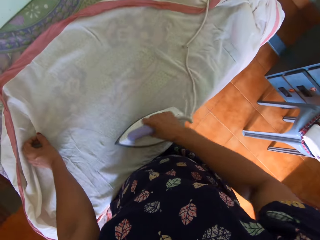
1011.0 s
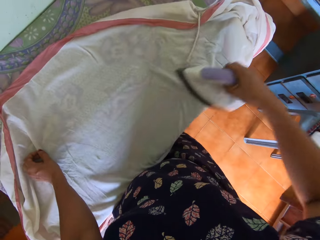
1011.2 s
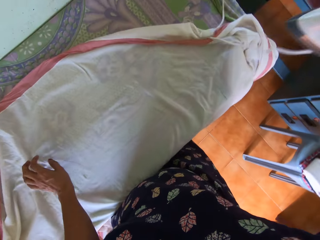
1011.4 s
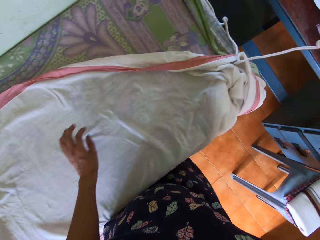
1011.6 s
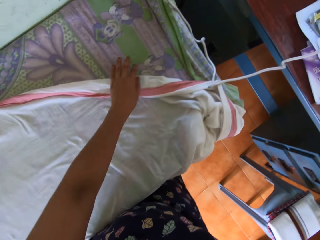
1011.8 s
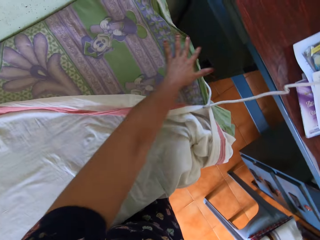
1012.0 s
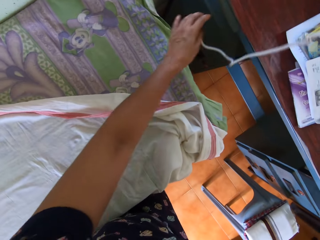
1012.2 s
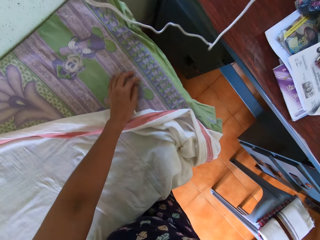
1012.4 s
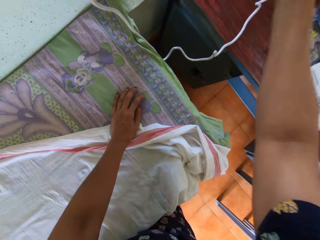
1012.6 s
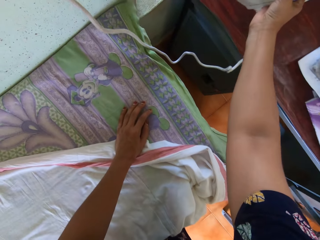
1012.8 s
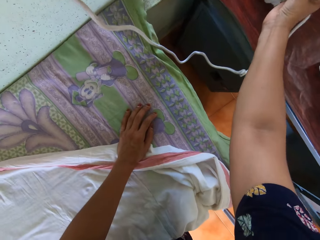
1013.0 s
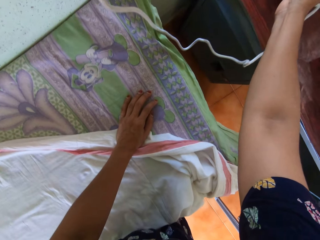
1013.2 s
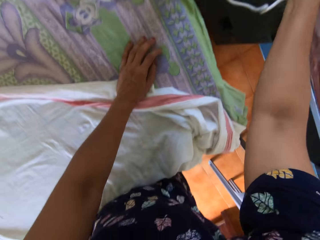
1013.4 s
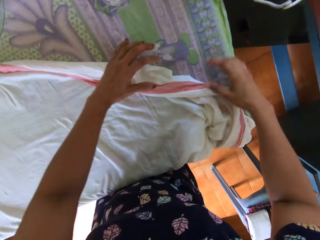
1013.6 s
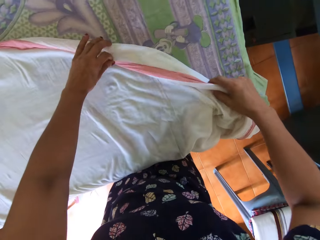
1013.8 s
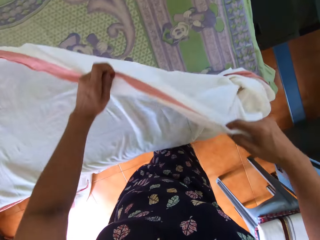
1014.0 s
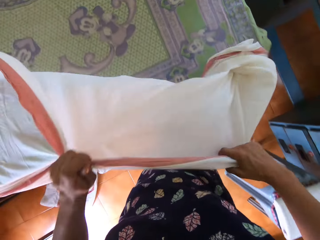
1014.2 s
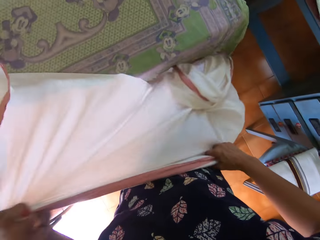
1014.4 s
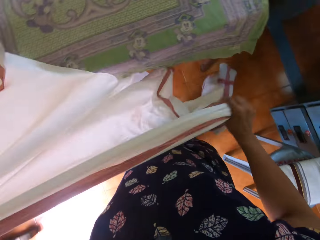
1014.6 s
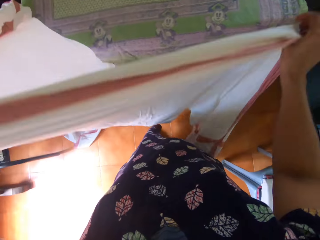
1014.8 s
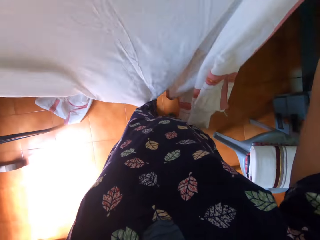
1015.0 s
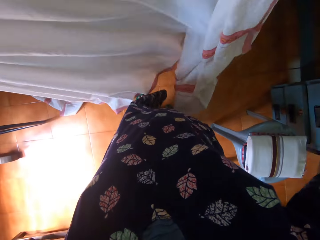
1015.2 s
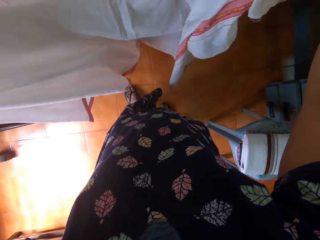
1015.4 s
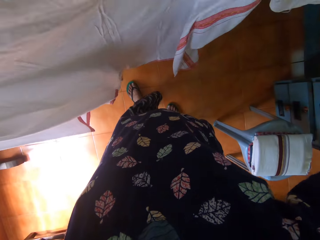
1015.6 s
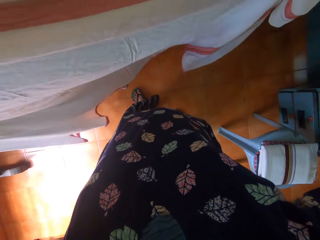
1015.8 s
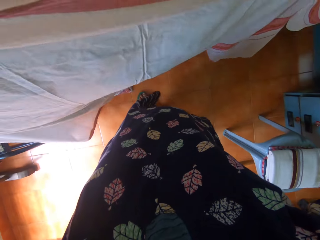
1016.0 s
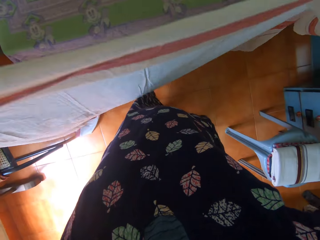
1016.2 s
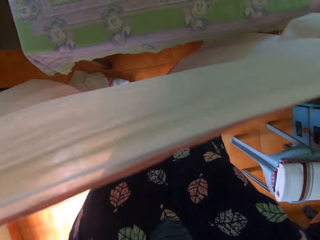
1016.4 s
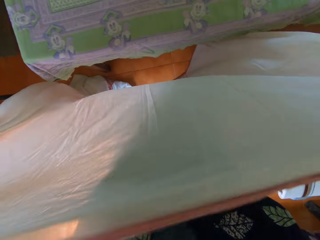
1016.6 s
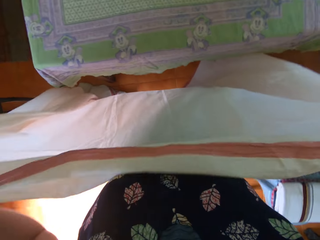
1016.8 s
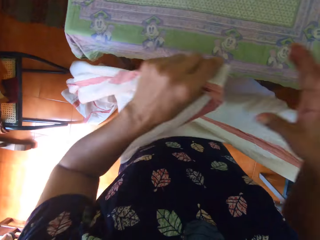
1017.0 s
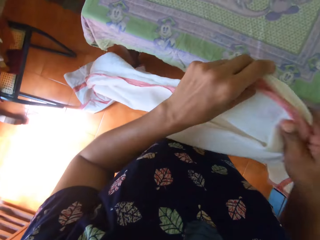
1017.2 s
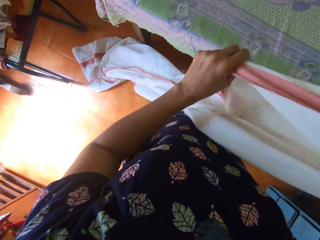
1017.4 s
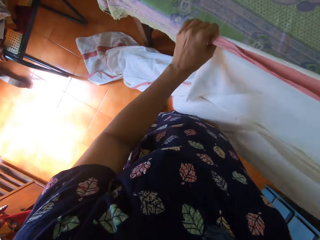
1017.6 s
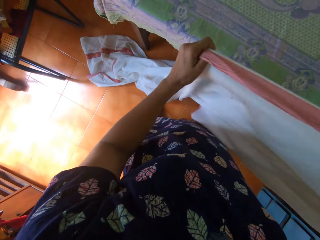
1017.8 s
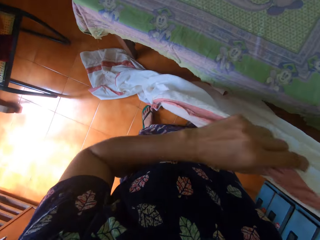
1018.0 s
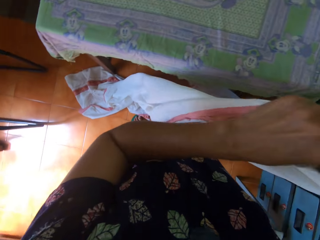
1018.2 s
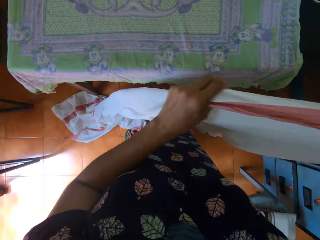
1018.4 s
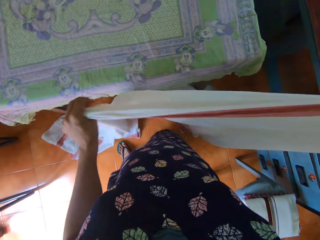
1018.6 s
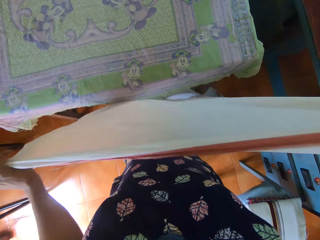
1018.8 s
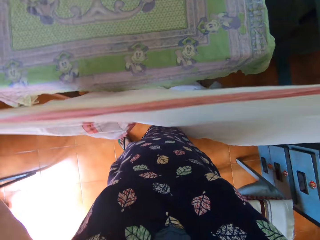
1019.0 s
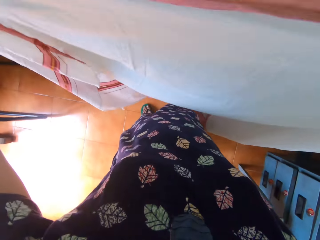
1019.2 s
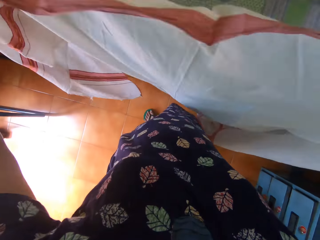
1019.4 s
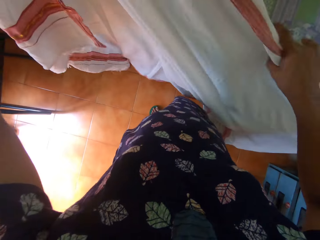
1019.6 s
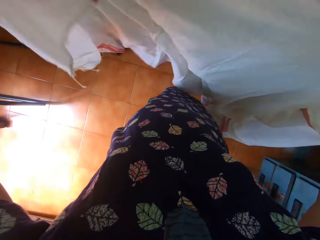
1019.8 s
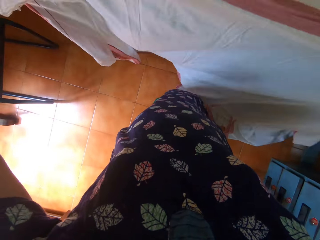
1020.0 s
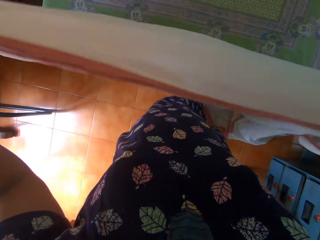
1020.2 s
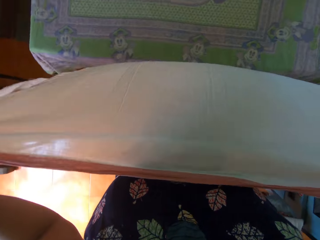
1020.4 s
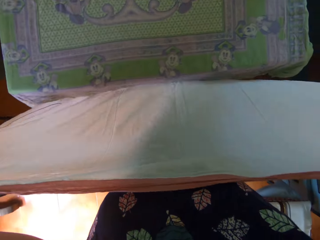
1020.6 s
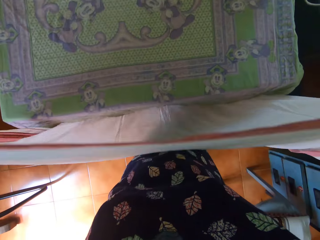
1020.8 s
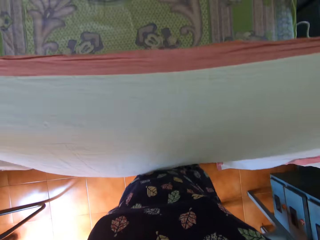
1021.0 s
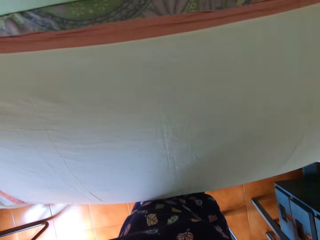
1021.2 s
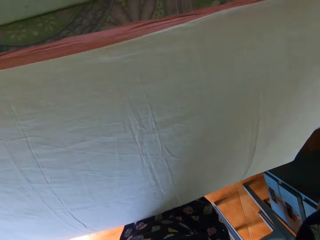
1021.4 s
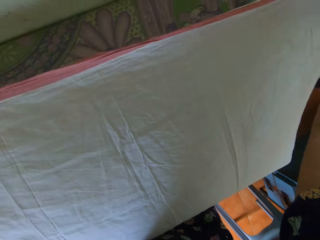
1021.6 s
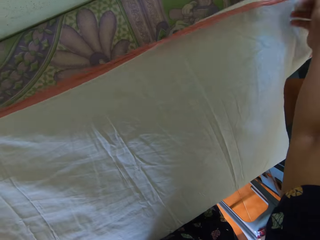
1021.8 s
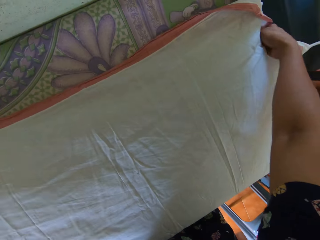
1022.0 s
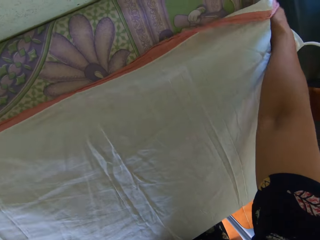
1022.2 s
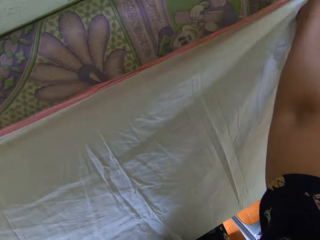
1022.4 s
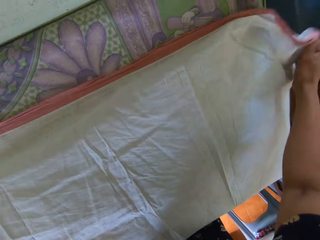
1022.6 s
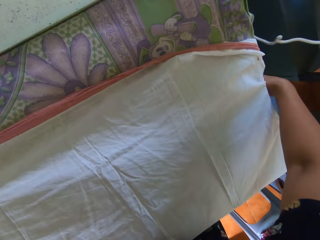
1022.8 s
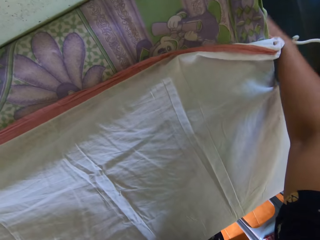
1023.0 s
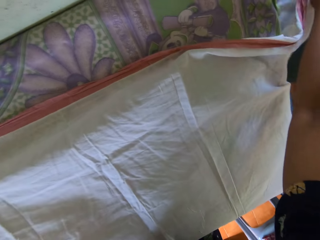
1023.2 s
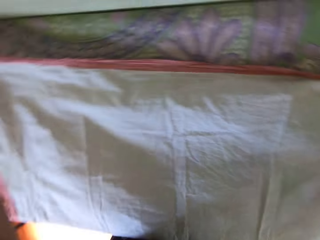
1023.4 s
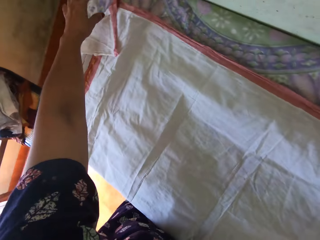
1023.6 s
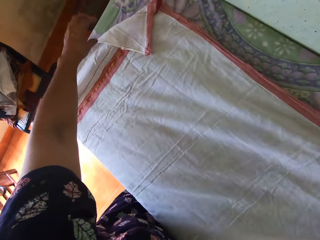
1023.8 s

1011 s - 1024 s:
The camera wearer moves the iron cable. They place the pressing iron on another table. They take the cloth. They straighten the piece of cloth with both hands. They align the cloth on the table. They place the piece of cloth on the table with both hands.

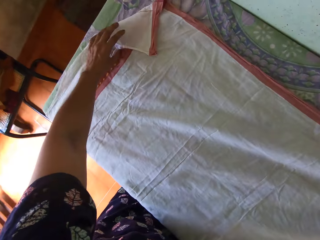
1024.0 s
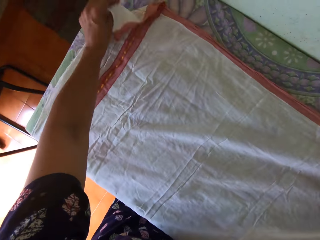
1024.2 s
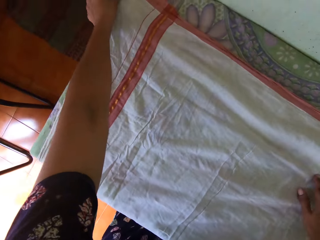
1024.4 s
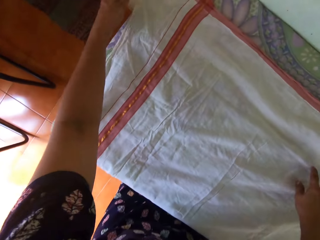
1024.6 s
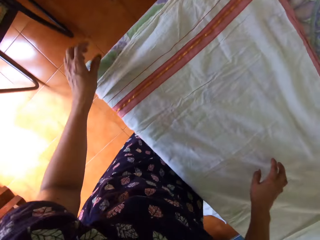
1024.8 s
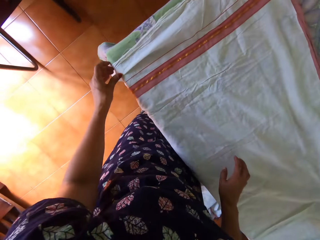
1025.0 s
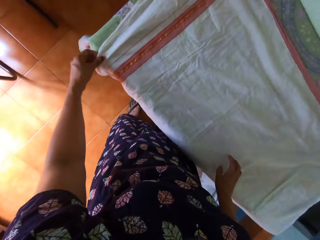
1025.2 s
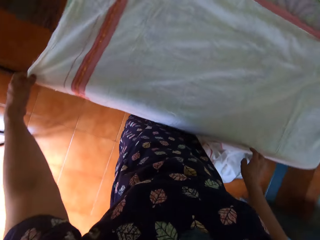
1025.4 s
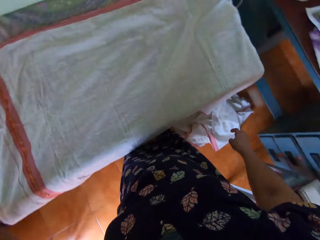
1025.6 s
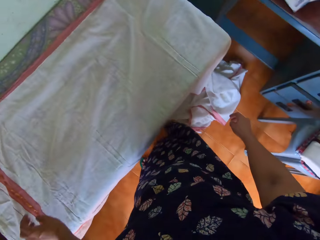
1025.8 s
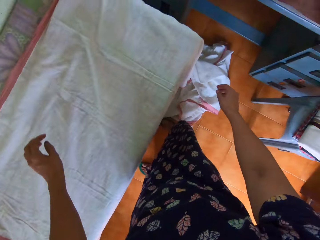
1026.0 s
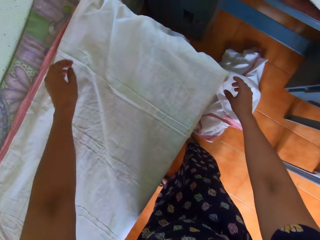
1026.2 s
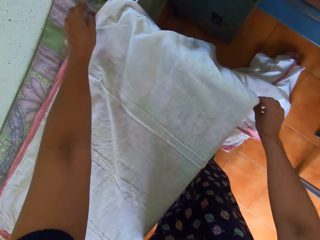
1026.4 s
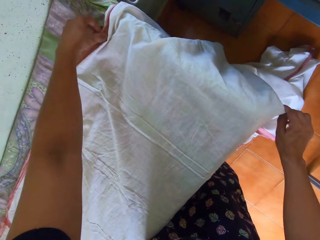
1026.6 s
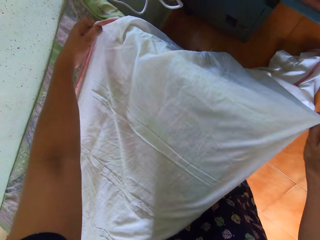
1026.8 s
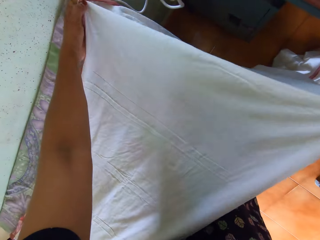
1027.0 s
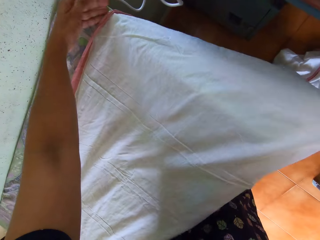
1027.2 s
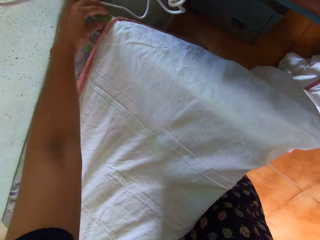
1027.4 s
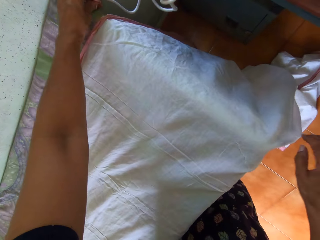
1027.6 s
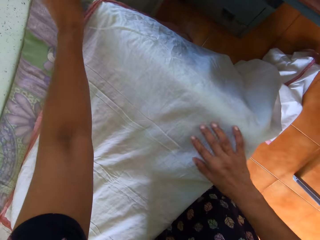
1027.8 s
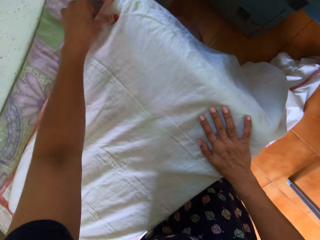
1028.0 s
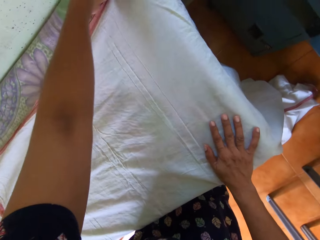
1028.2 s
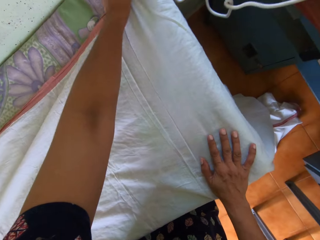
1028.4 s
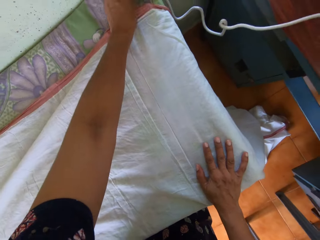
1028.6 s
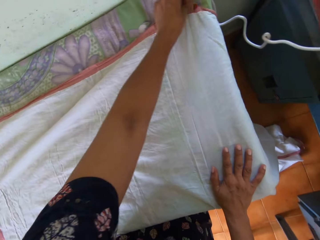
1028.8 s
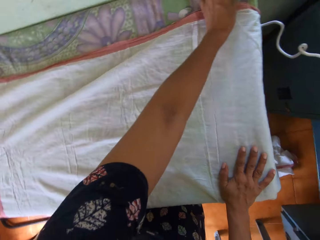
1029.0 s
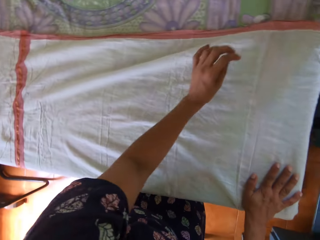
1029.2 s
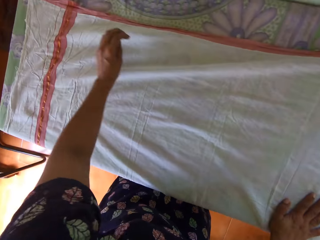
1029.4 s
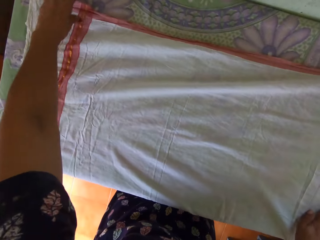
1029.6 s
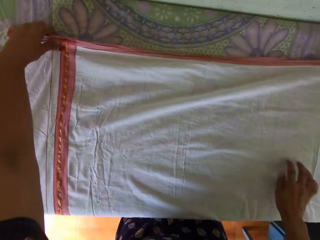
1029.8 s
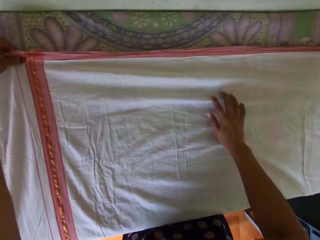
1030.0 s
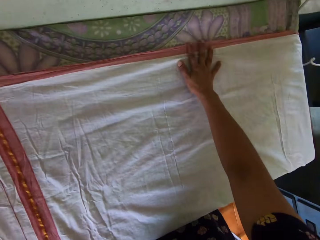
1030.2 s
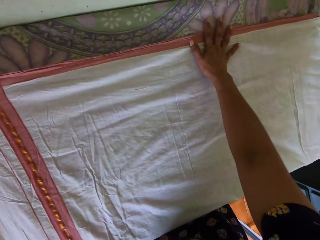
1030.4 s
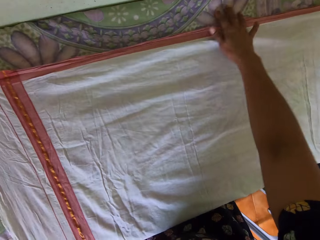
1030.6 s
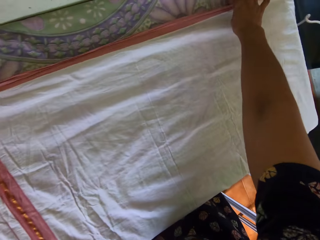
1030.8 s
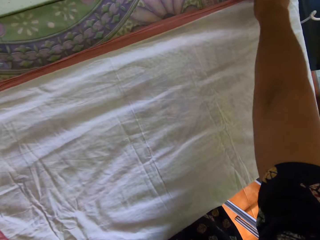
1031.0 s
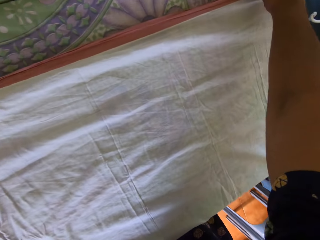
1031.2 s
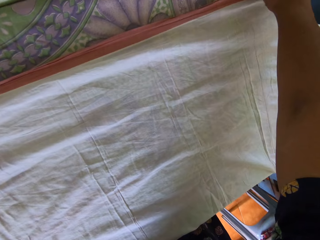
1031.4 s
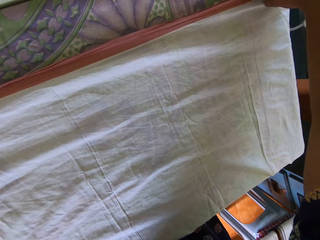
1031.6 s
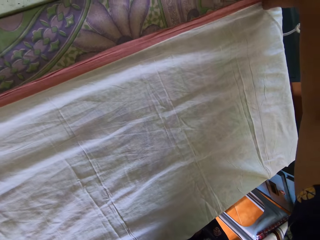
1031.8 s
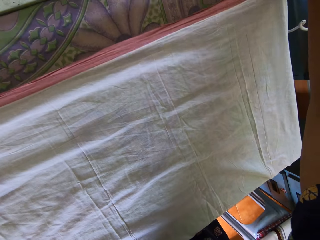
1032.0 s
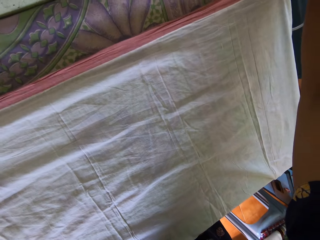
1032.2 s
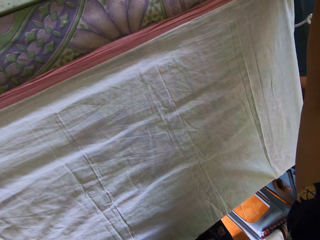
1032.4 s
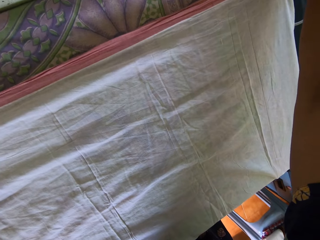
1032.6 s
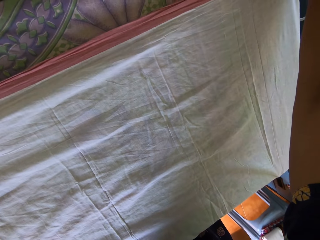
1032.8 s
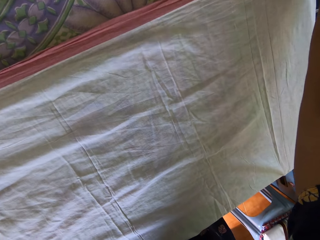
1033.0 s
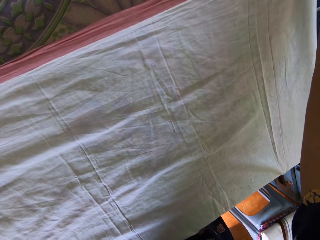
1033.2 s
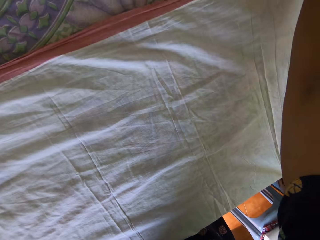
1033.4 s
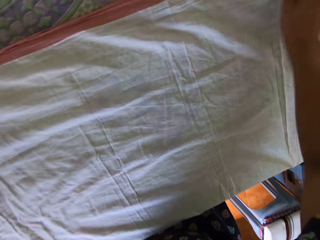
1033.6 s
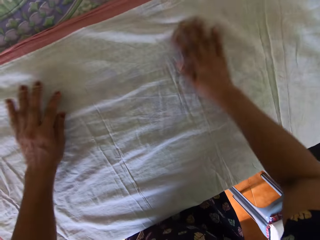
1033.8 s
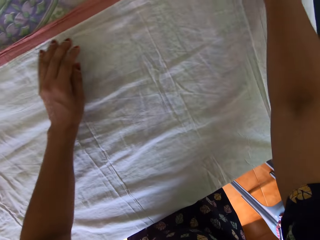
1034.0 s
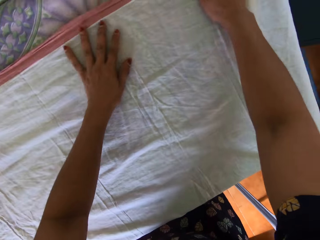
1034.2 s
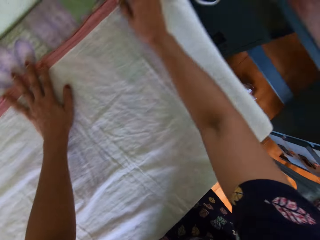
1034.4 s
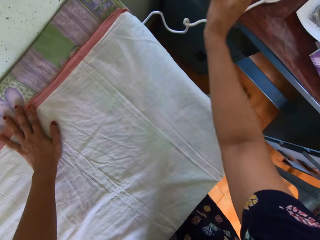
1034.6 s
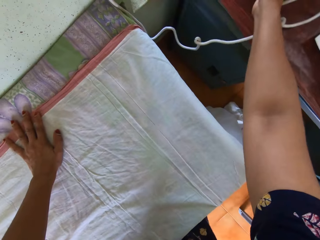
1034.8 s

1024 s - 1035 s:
The camera wearer straightens the piece of cloth with both hands.
